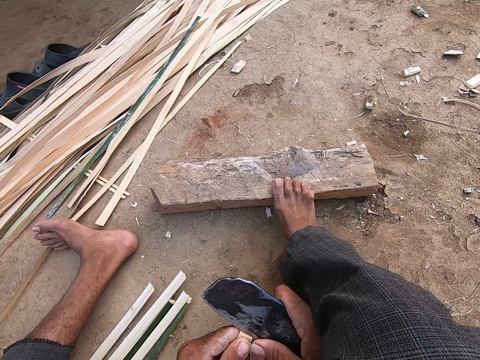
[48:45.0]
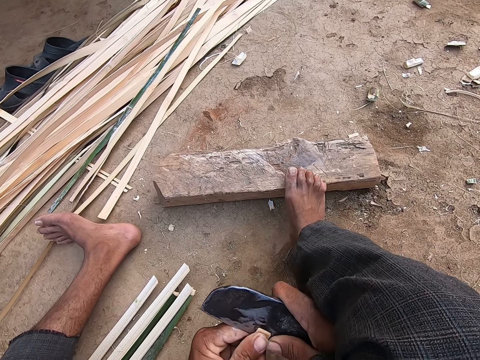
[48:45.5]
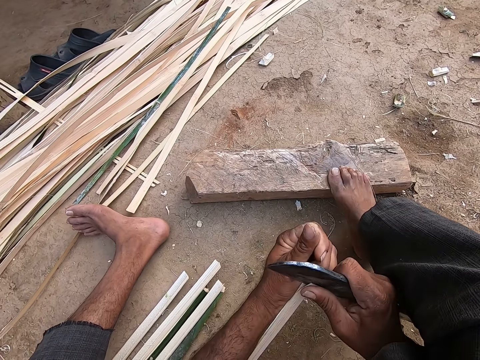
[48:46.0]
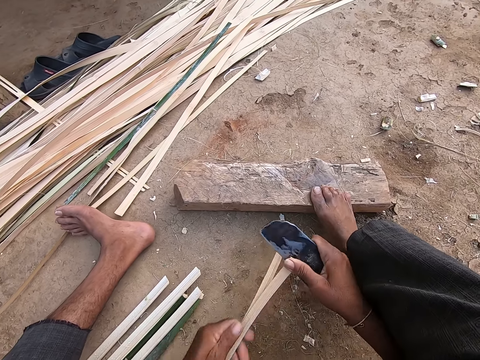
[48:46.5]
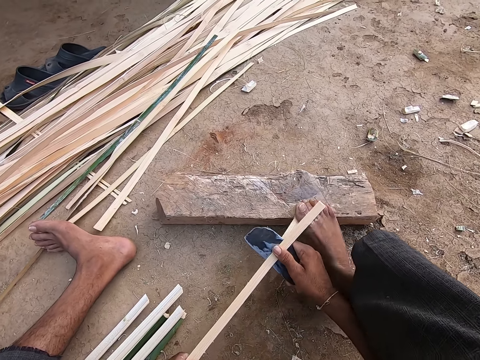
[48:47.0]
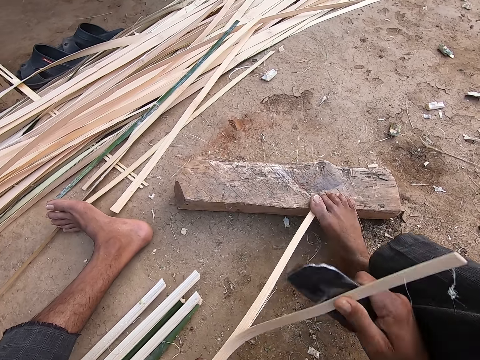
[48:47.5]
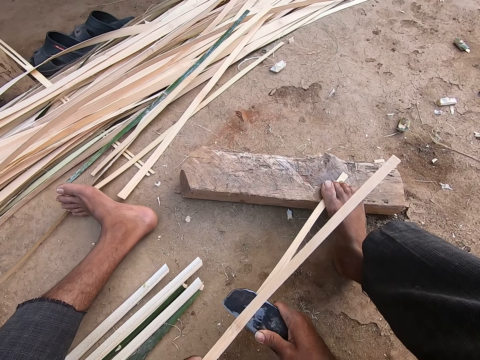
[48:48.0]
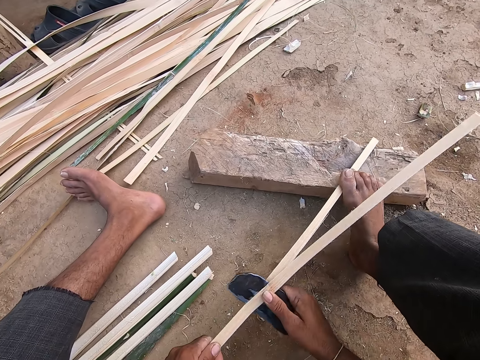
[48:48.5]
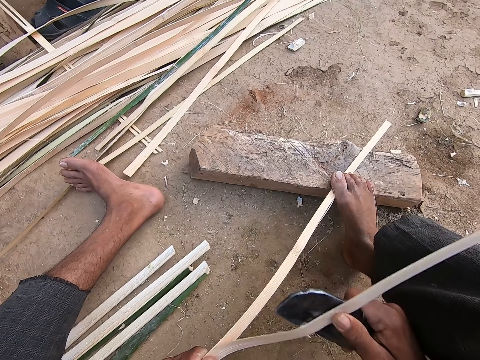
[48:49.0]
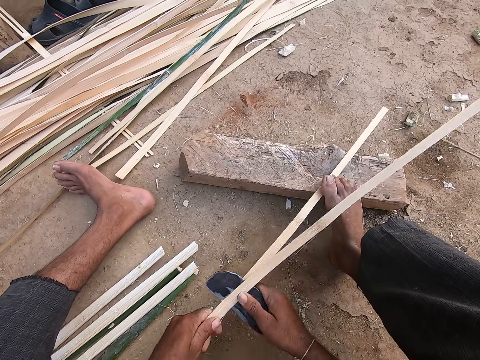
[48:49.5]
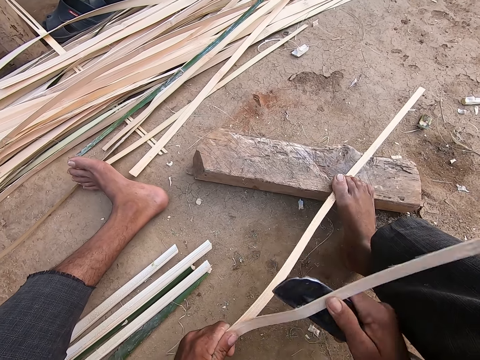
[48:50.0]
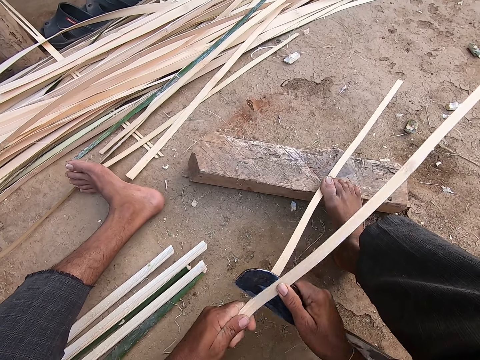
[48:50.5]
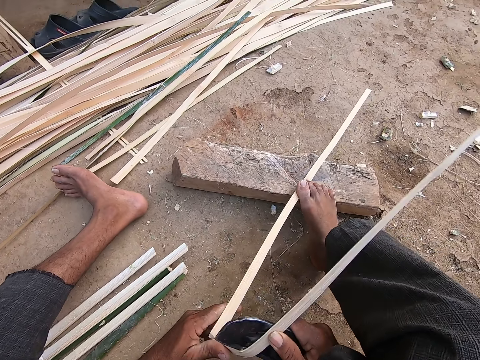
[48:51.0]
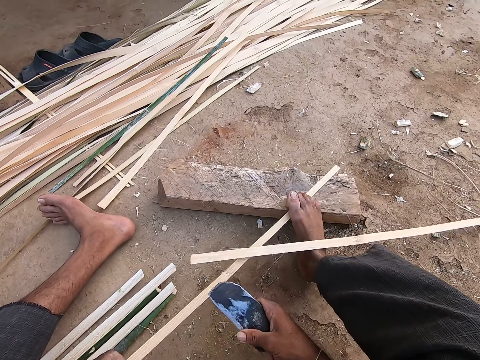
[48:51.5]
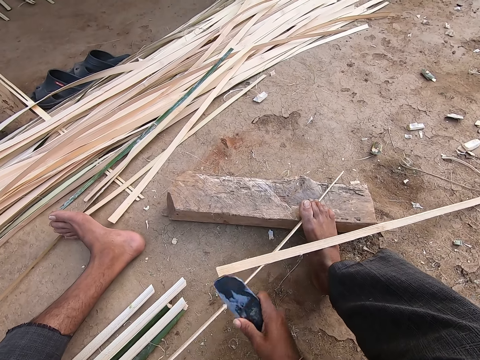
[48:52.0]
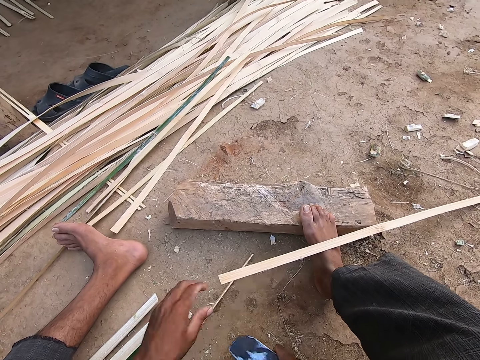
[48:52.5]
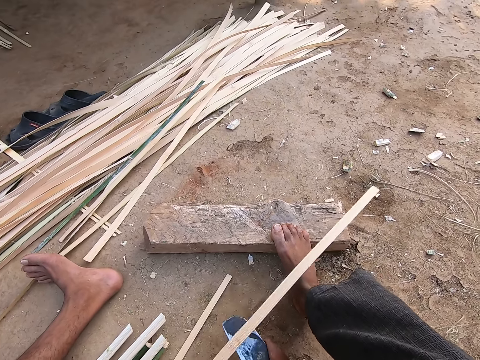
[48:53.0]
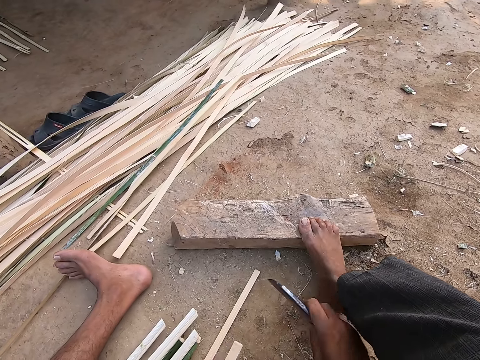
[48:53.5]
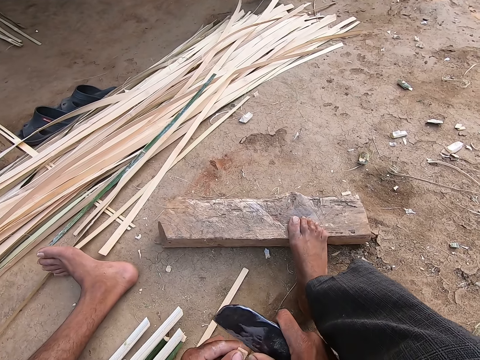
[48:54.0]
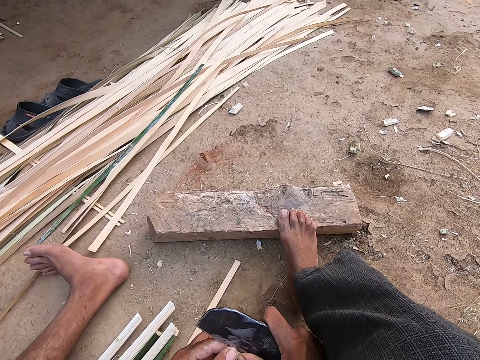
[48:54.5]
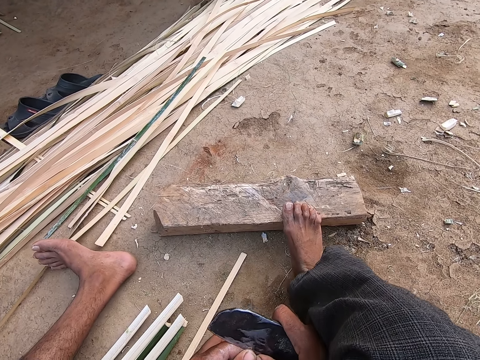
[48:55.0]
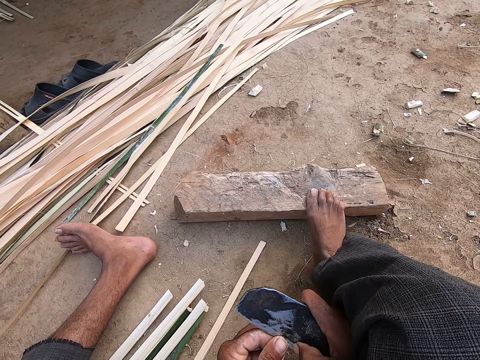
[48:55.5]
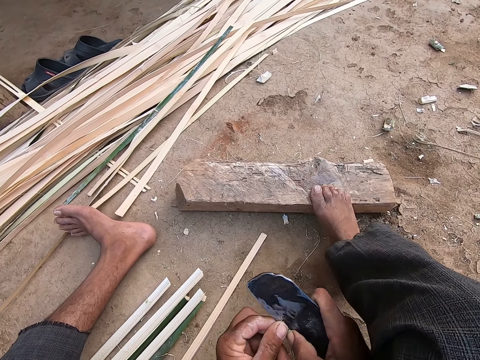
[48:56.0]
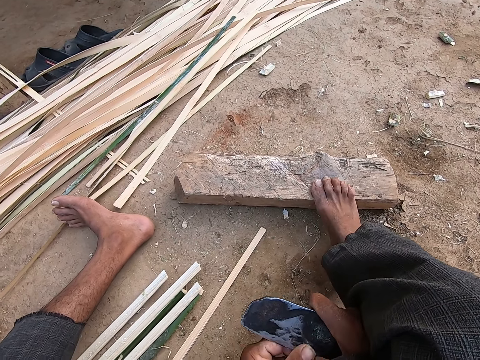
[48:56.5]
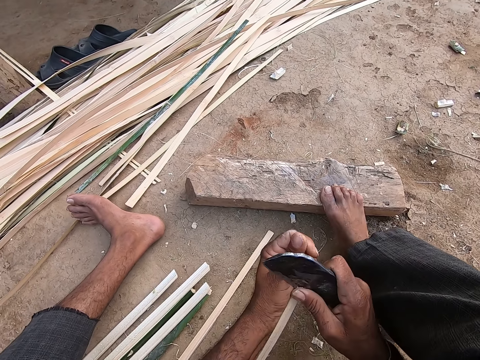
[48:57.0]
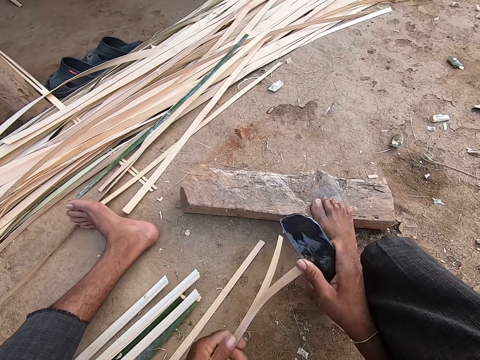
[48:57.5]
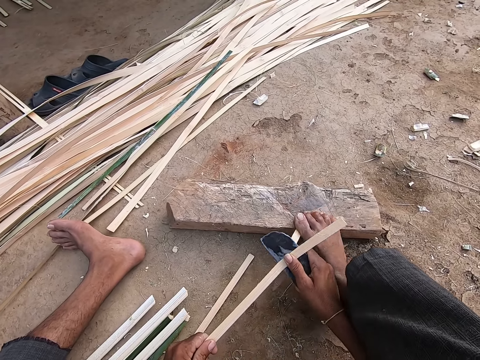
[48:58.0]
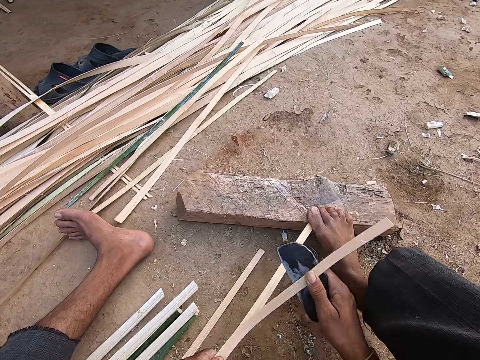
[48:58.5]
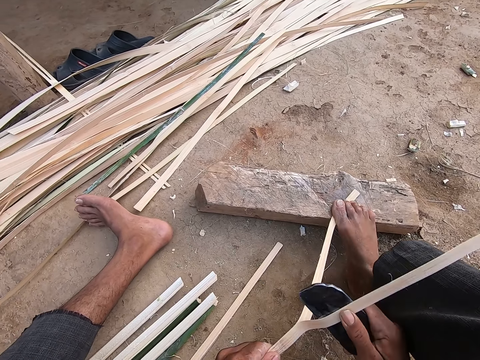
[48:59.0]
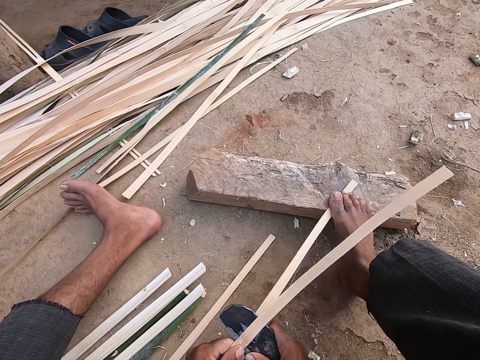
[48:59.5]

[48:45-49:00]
The camera wearer puts the stick on his leg. He picks up the bamboo strip from his right leg with his left hand. He splits the bamboo strip in his left hand with the knife in his right hand.

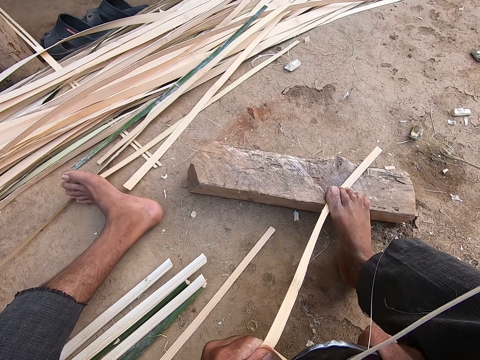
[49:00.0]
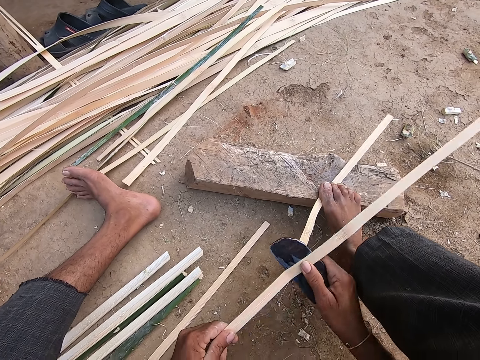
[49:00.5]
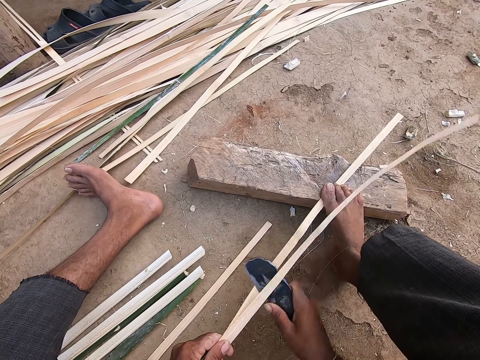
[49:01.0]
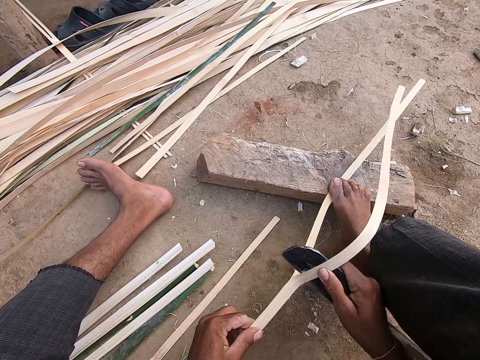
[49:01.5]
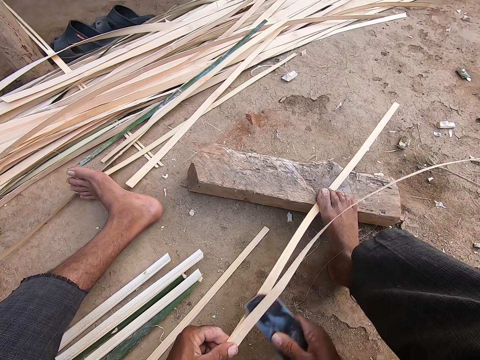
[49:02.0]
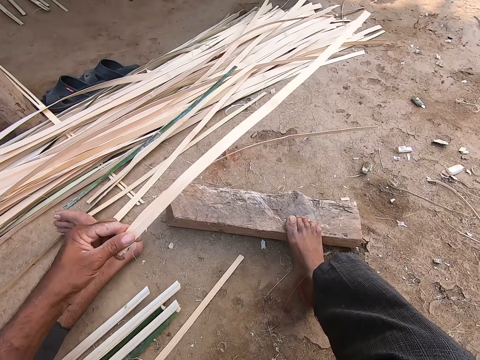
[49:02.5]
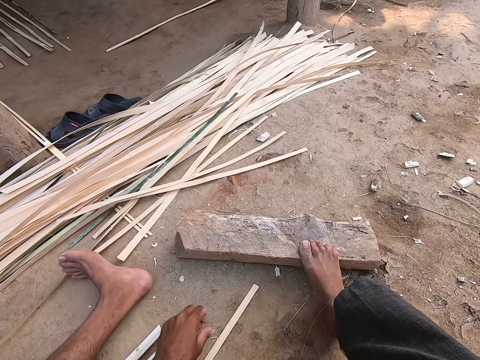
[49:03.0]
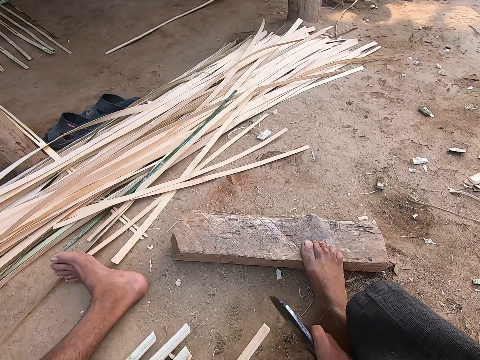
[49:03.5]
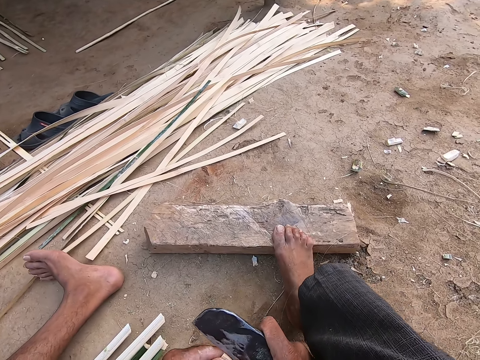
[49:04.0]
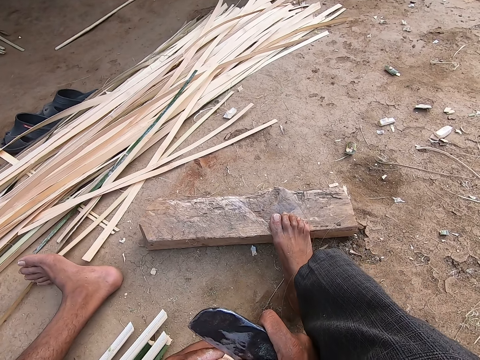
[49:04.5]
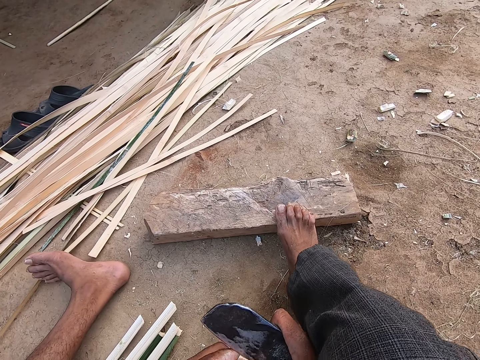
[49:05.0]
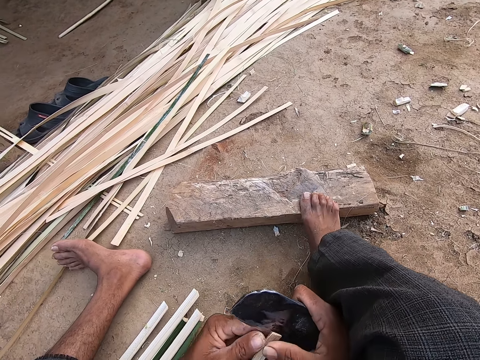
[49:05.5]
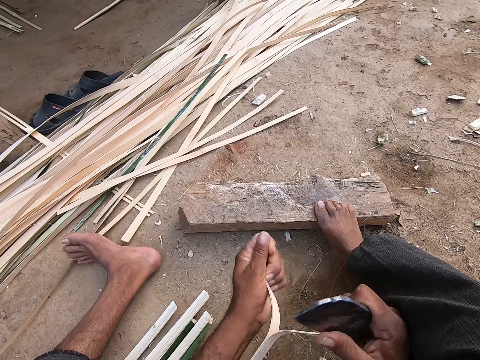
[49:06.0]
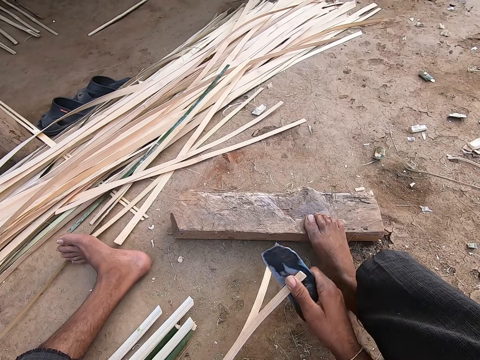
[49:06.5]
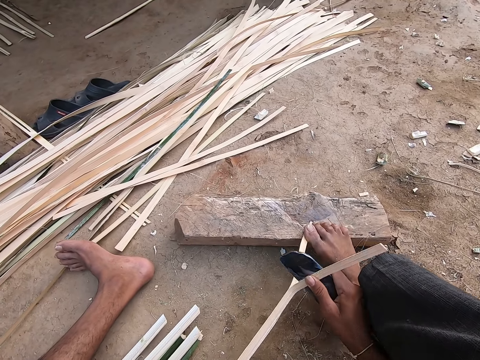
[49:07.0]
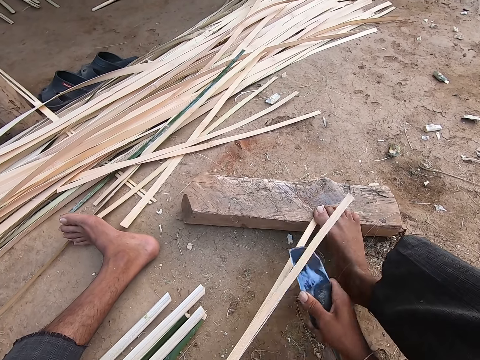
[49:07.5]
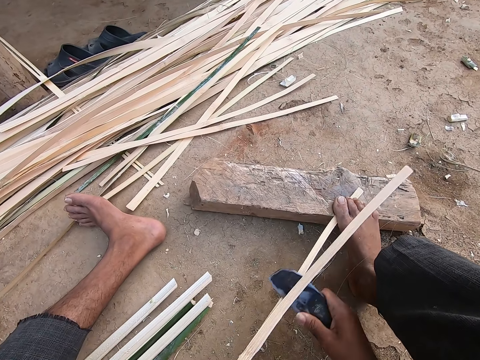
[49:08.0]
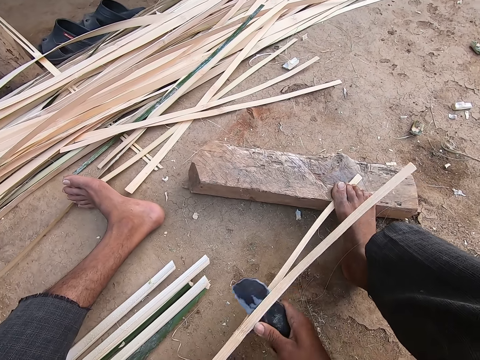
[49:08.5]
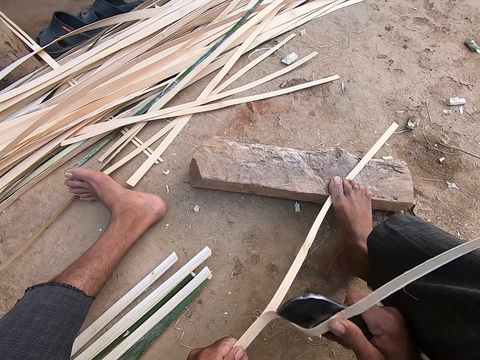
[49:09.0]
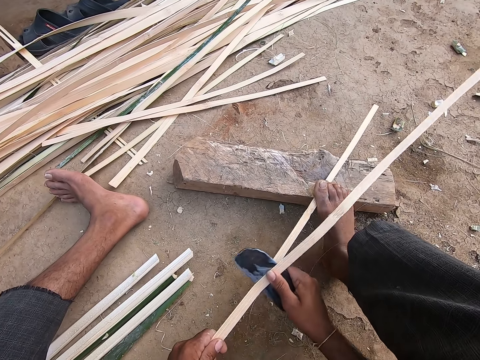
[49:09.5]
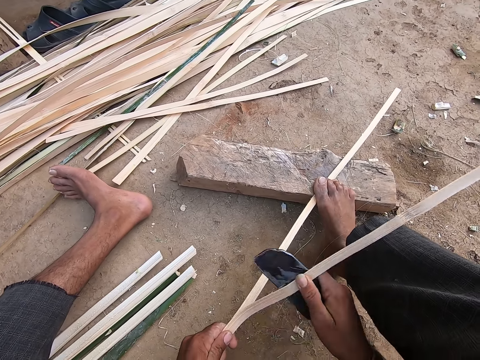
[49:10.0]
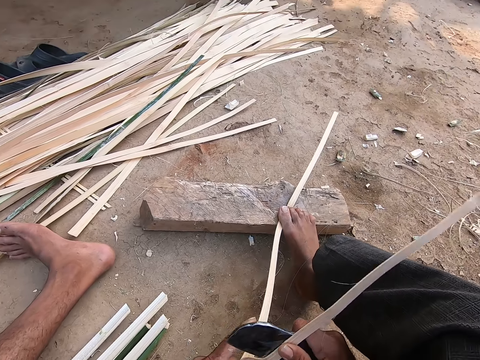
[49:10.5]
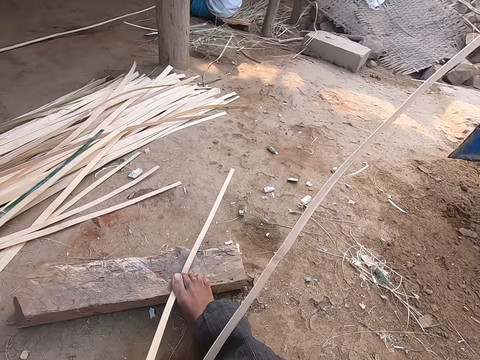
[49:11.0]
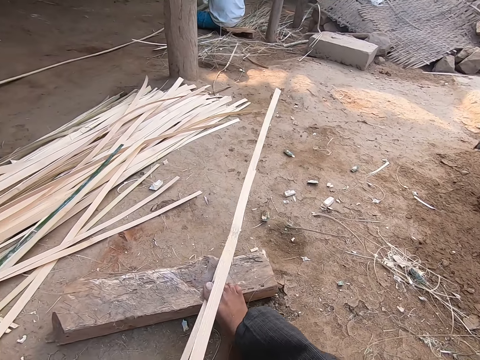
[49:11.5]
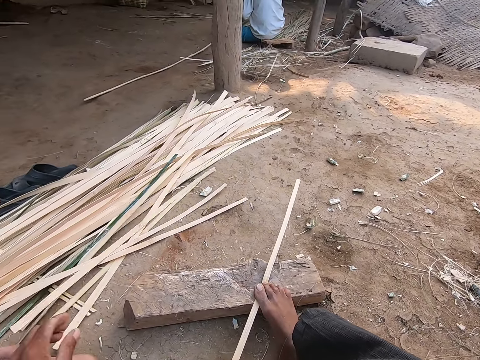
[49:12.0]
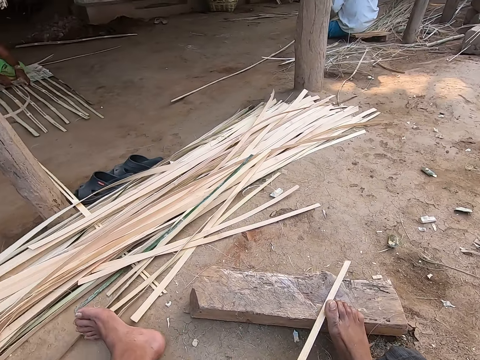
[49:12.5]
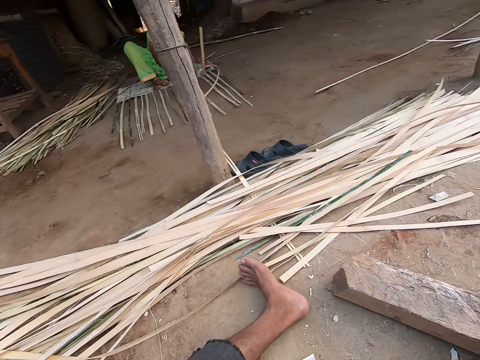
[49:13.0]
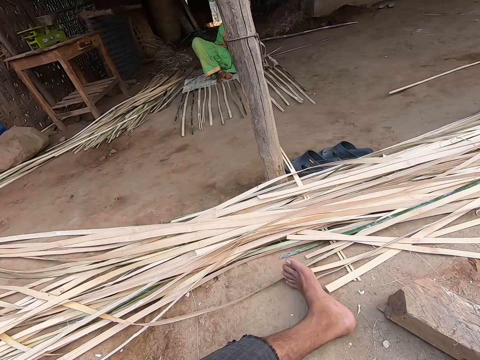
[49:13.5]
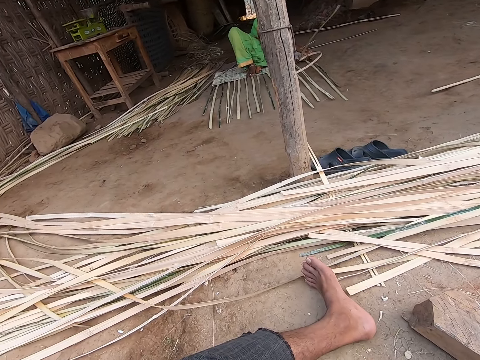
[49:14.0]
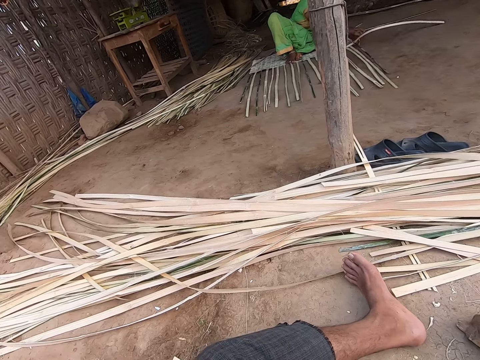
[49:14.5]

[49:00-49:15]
The camera wearer drops the bamboo strips on the ground with his left hand. He picks up the bamboo strip from the ground with his left hand. He splits the bamboo strip in his left hand with the knife in his right hand. He drops the bamboo strip on the ground with his left hand. He pulls the bamboo strip from the piece of wood with his left hand. He picks up the stick.
